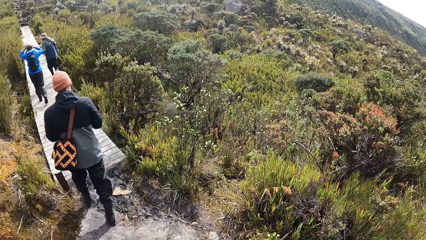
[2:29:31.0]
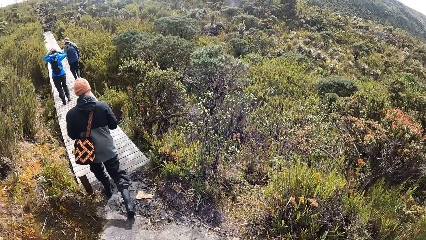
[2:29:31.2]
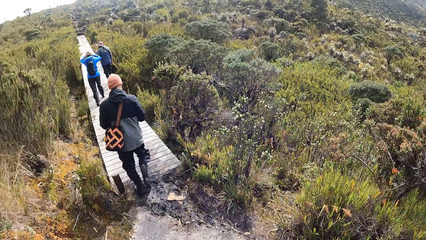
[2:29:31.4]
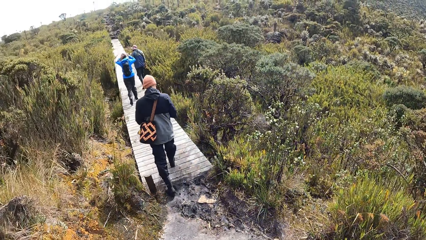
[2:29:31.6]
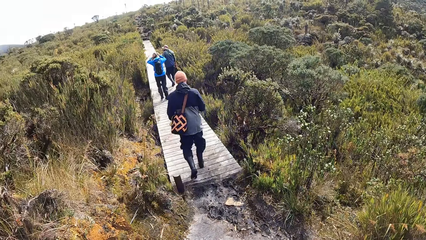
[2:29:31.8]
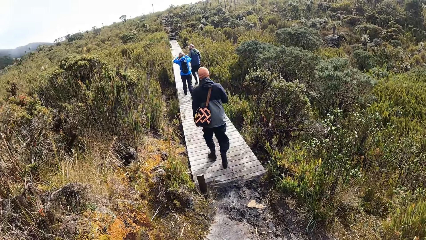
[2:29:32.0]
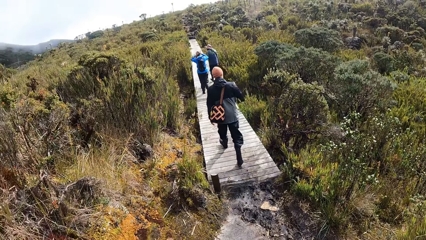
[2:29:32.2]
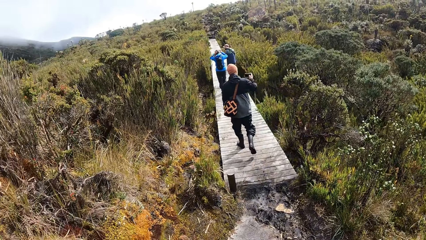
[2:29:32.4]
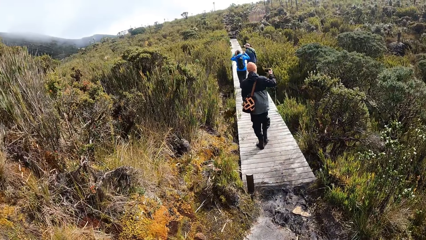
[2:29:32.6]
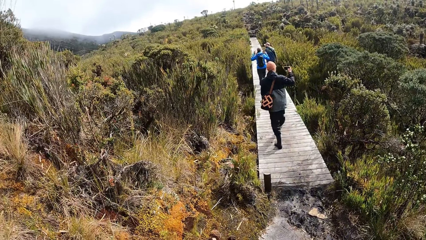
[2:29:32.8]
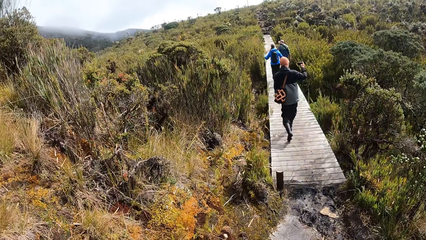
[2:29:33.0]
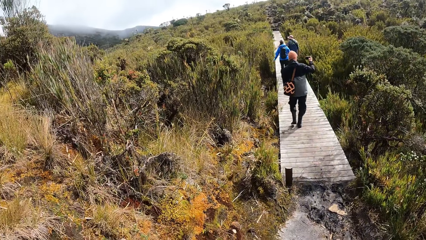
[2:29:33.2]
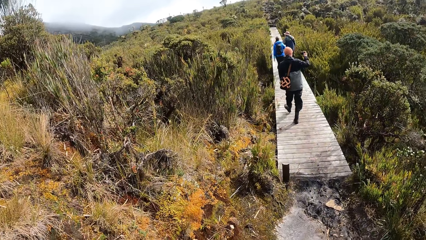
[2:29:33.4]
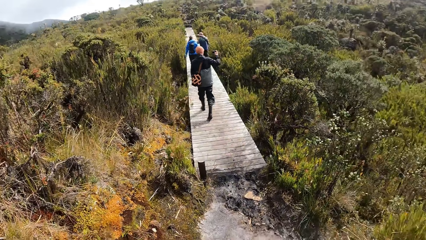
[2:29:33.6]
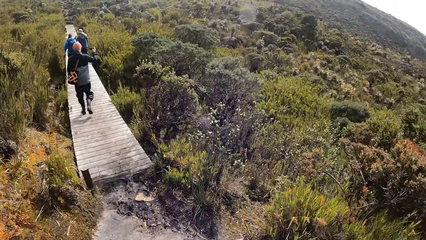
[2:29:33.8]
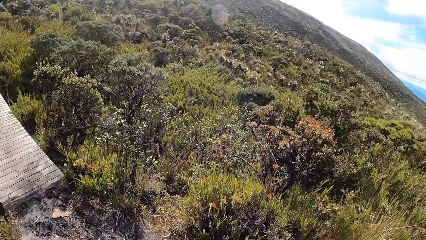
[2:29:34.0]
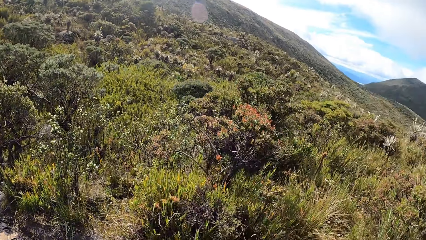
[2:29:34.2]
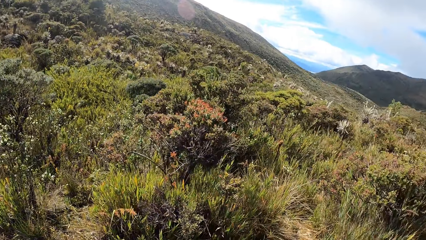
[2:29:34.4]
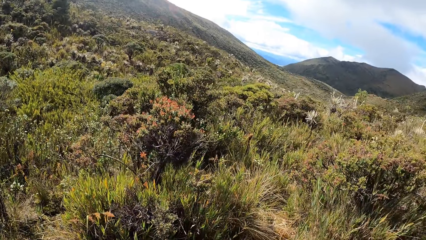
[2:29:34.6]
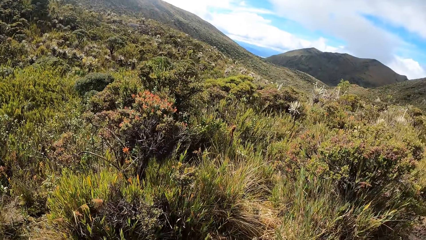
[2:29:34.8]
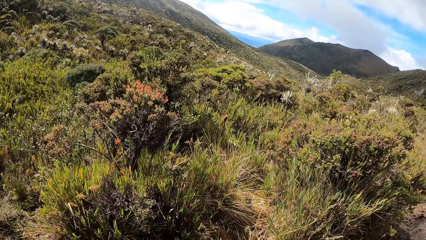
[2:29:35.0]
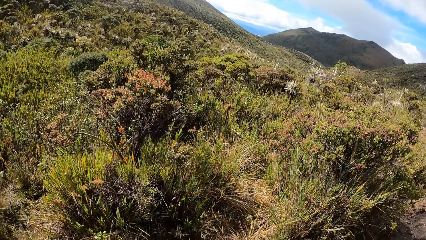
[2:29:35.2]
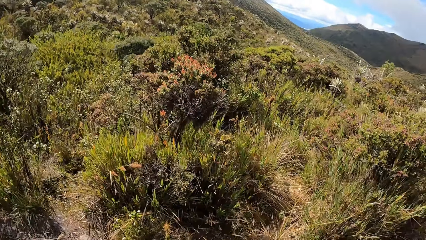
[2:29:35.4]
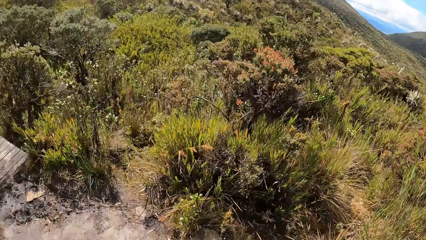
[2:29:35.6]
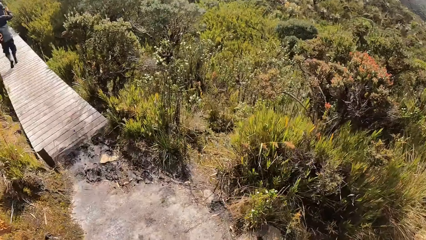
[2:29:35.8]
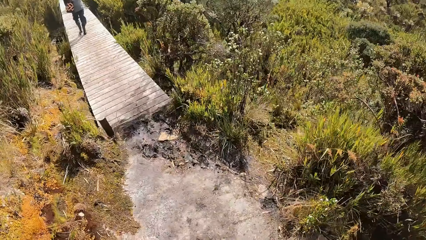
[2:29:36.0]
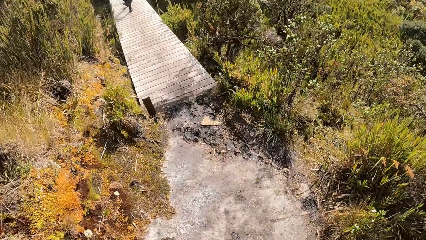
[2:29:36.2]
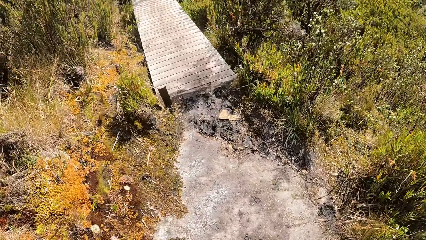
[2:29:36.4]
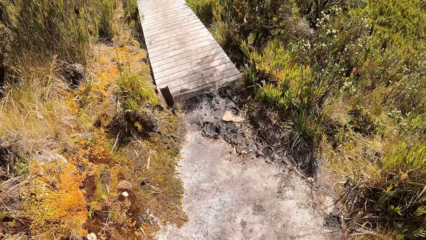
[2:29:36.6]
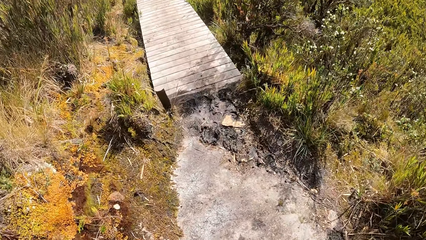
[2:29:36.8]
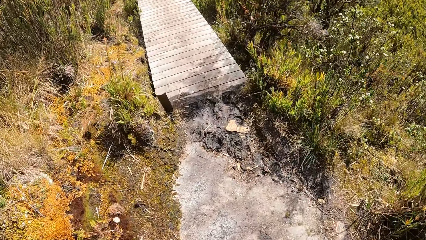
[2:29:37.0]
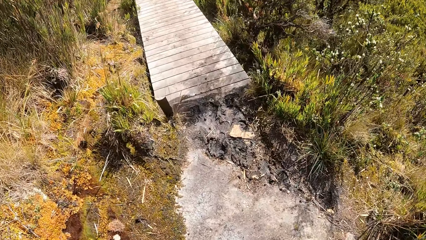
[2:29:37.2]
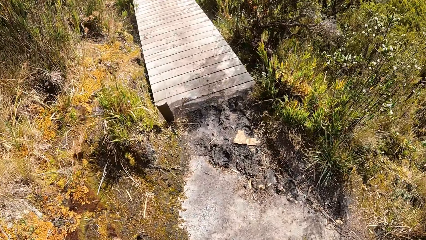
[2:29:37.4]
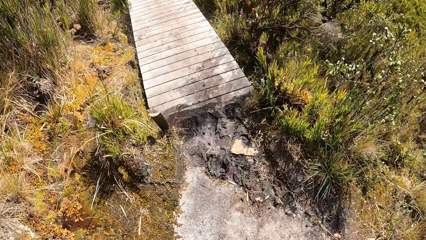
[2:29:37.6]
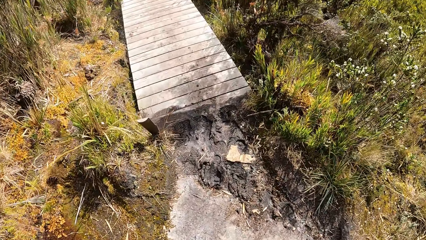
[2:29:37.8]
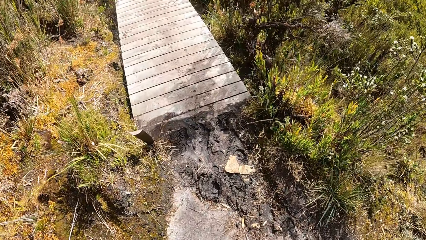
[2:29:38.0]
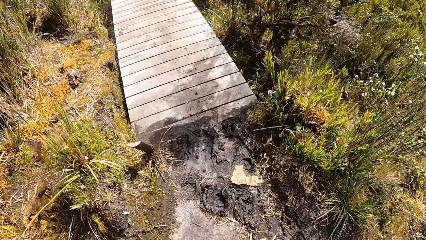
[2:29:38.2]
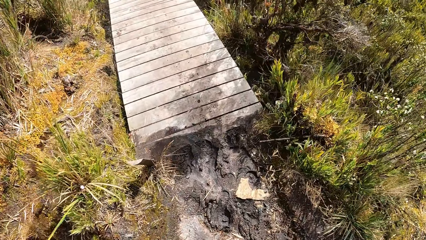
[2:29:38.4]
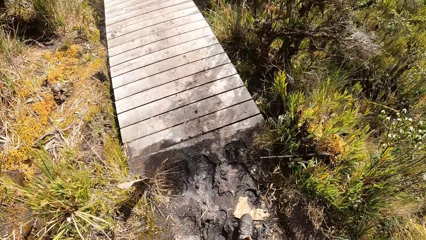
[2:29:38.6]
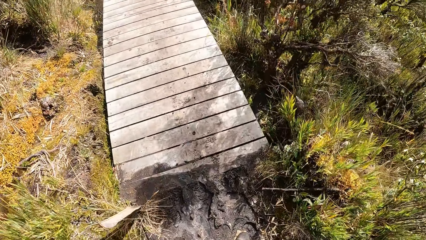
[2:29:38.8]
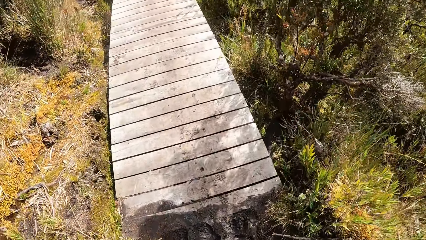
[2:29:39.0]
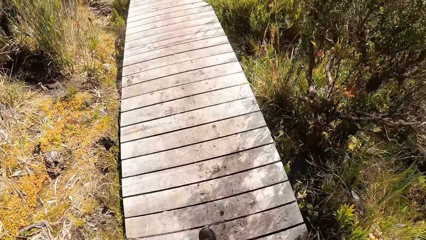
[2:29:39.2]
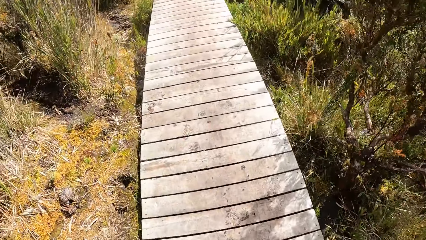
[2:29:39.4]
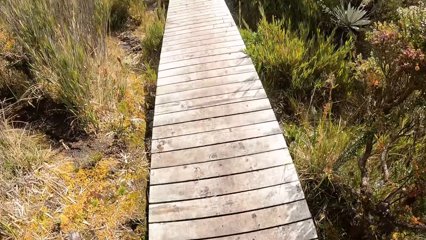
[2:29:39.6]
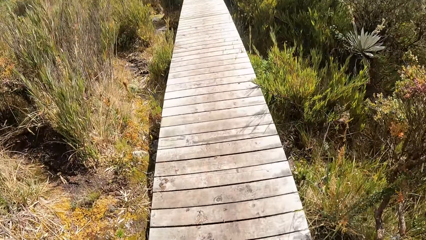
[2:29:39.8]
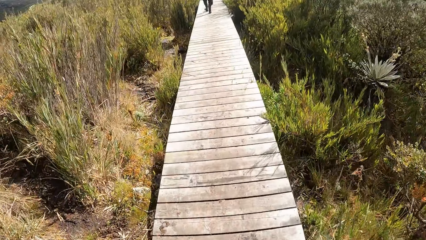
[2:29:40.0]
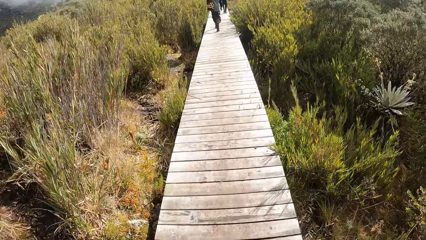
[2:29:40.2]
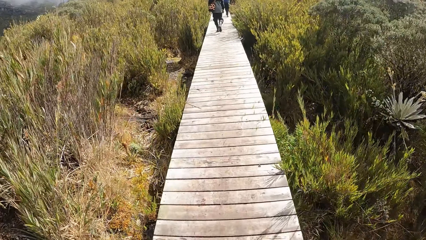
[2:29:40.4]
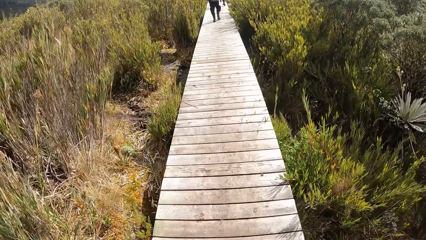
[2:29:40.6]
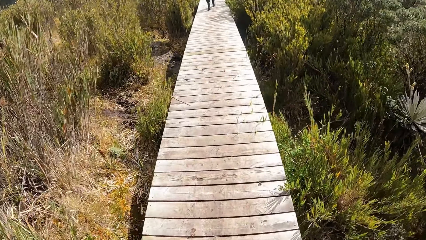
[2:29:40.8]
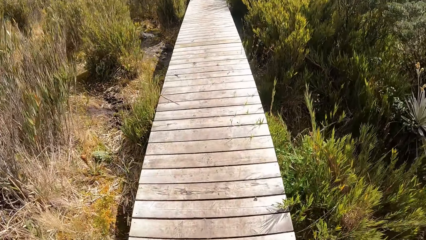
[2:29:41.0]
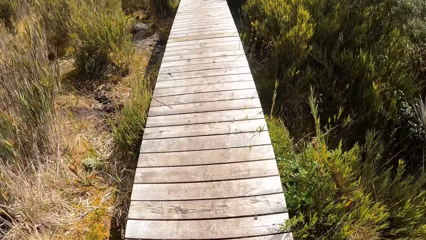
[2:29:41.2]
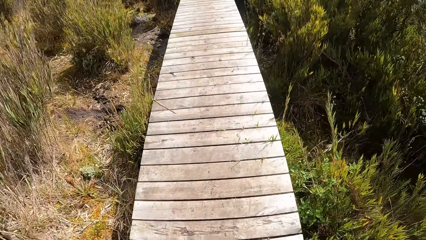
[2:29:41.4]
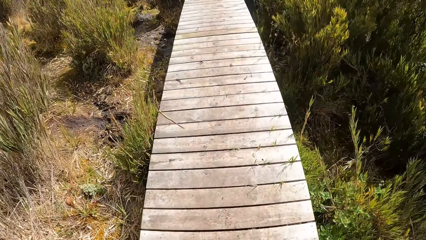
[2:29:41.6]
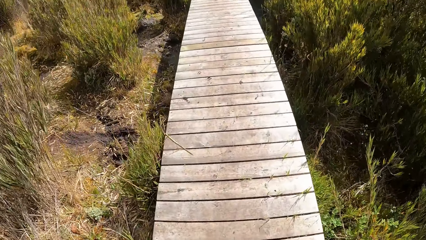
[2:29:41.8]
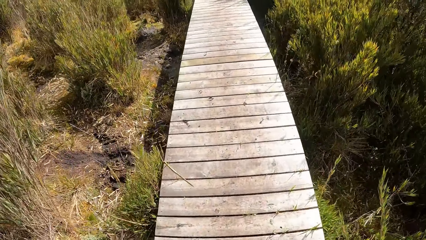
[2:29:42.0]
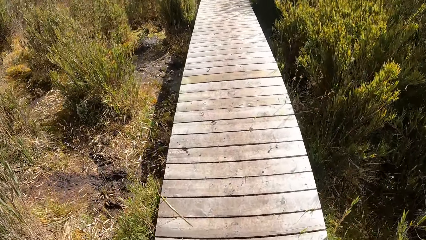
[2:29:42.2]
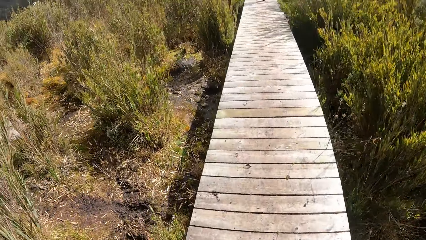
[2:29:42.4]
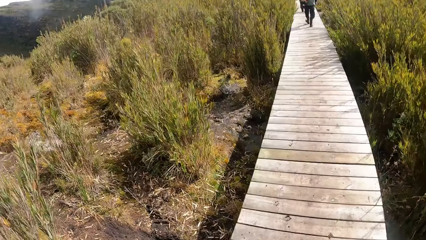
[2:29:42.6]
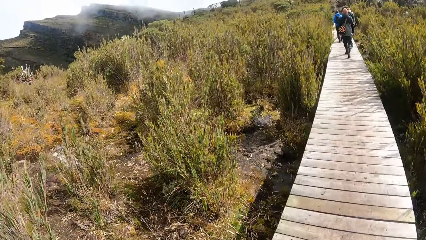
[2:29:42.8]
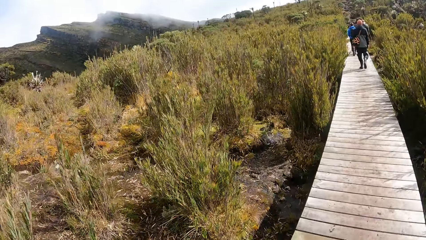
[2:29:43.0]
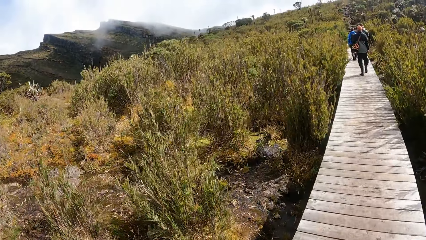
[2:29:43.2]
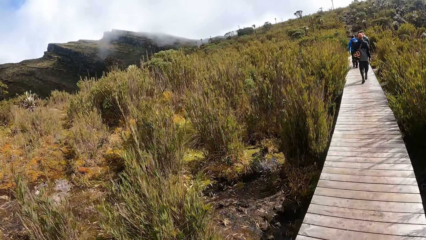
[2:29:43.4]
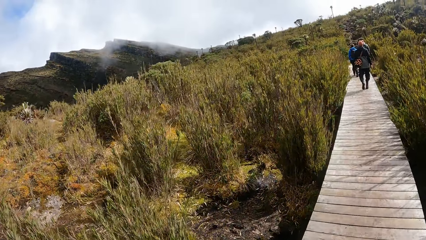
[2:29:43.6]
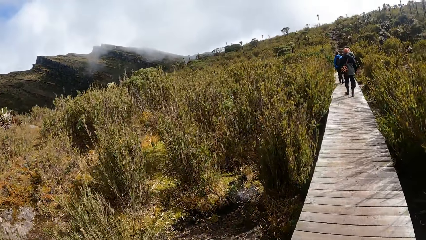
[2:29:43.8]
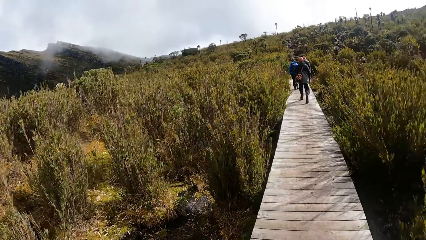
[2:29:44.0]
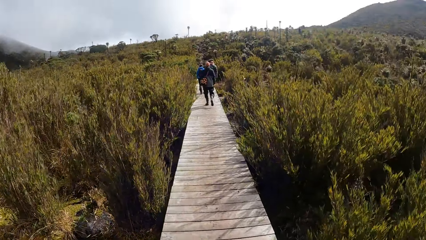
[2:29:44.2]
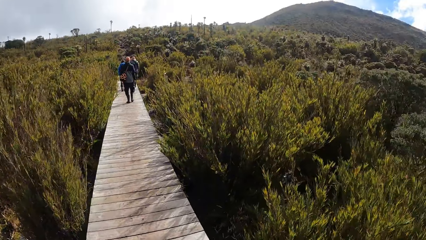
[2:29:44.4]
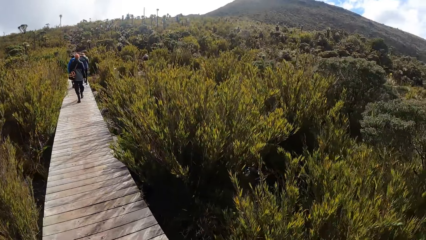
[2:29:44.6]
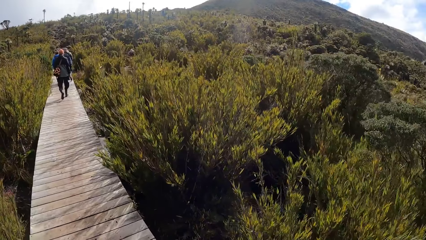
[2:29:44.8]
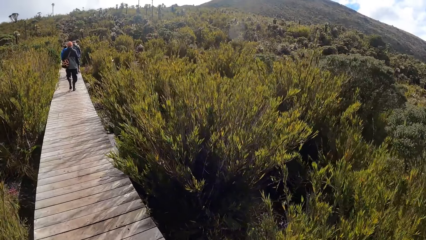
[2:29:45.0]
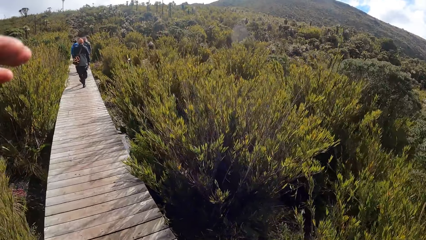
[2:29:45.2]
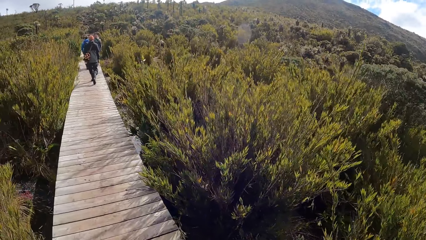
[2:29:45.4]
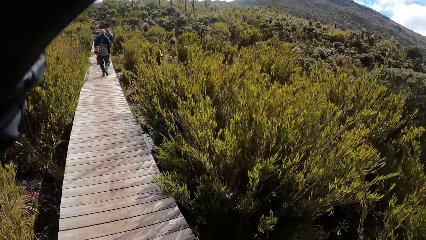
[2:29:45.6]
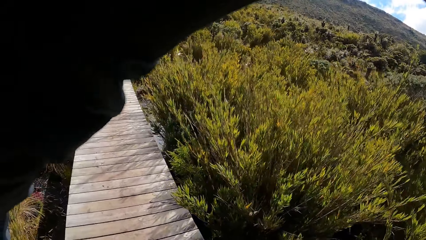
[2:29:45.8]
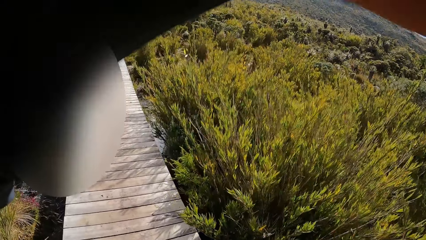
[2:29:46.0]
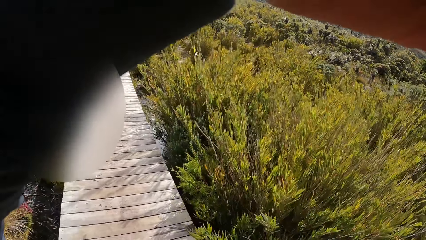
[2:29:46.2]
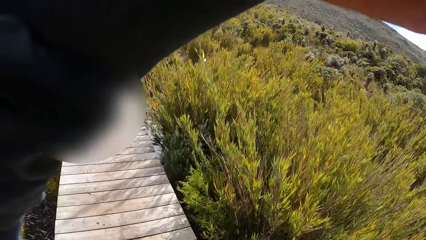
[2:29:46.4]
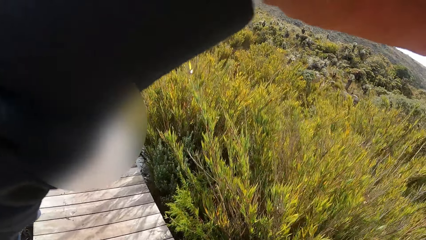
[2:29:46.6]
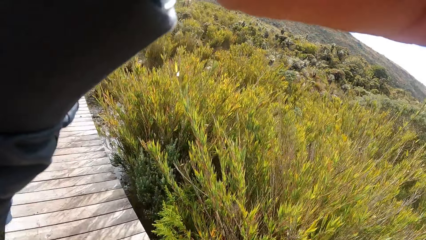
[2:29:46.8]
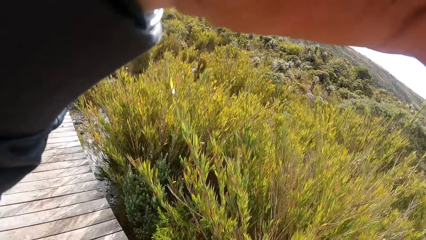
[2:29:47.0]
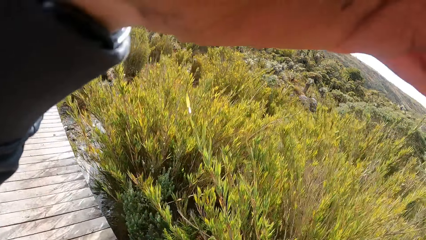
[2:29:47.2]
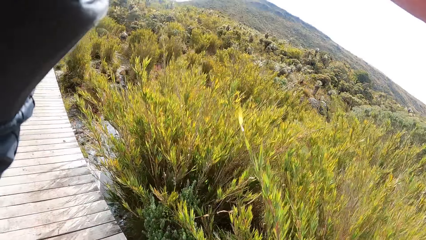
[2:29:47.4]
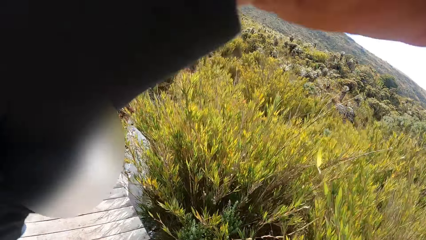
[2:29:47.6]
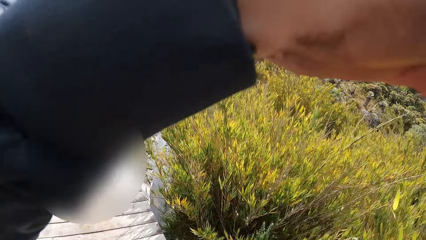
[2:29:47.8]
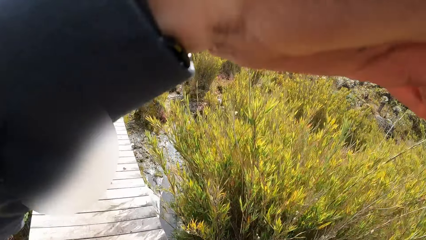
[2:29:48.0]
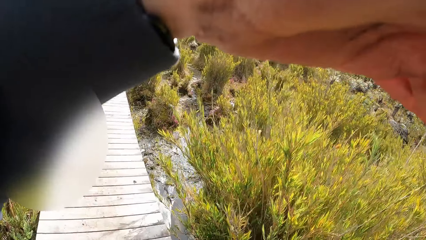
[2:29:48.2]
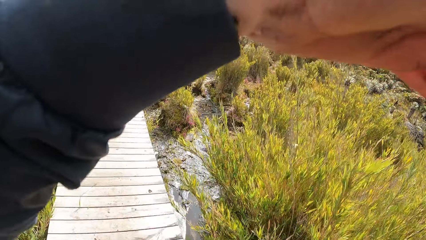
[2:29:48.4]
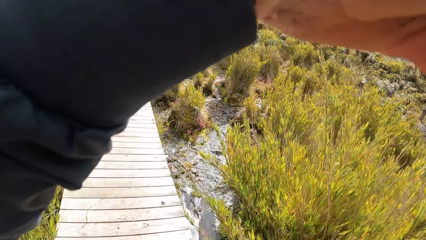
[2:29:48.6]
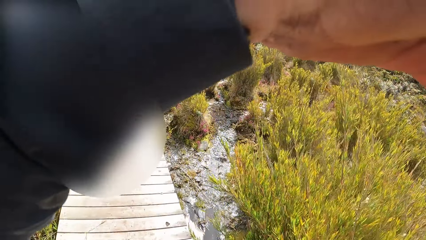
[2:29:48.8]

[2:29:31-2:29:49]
The woman adjusts the camera on her head with both hands. The man walks through a bridge. The man takes a photograph of the vegetation with the phone in his right hand. The camera wearer walks through the bridge. He places his left hand on his face. He raises a hand.
